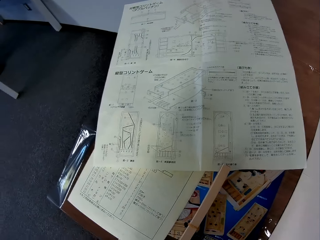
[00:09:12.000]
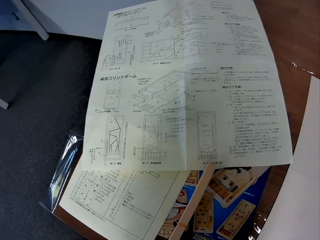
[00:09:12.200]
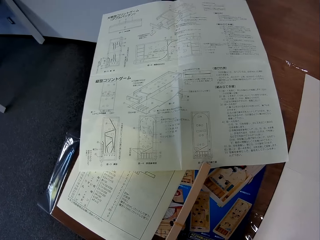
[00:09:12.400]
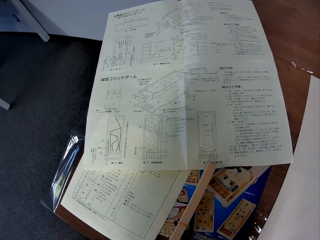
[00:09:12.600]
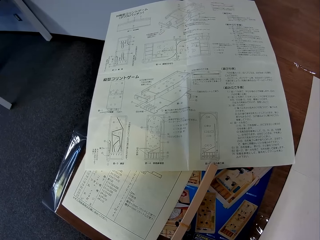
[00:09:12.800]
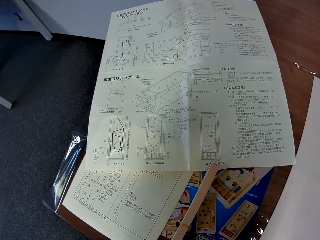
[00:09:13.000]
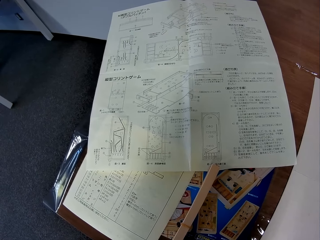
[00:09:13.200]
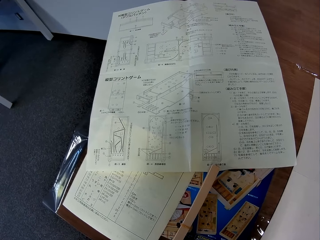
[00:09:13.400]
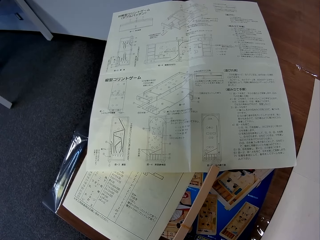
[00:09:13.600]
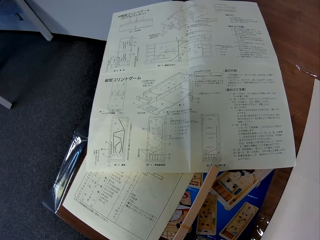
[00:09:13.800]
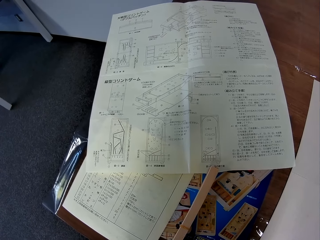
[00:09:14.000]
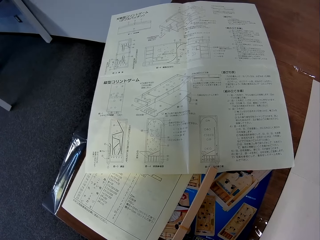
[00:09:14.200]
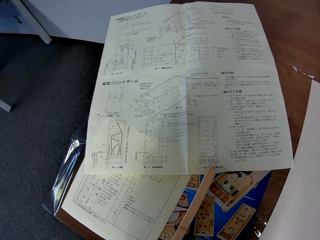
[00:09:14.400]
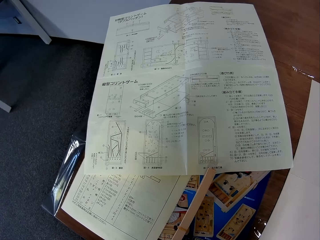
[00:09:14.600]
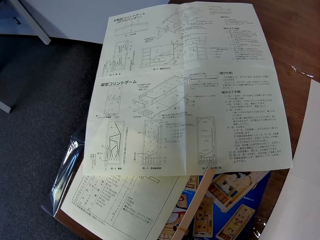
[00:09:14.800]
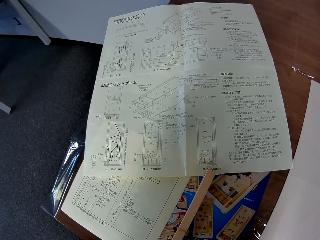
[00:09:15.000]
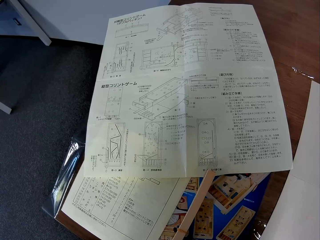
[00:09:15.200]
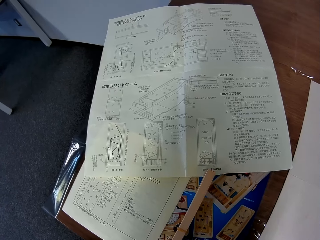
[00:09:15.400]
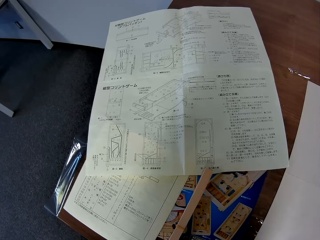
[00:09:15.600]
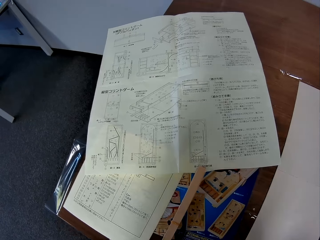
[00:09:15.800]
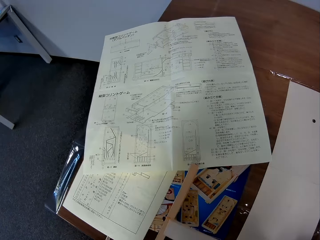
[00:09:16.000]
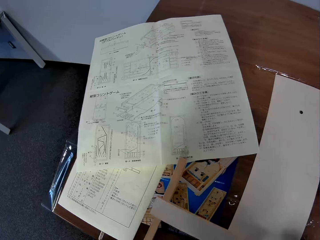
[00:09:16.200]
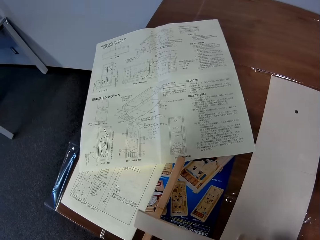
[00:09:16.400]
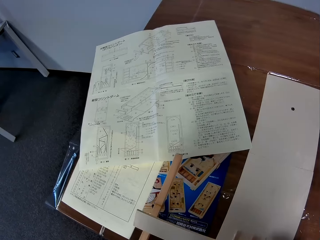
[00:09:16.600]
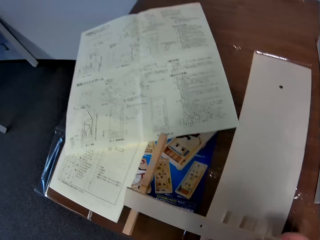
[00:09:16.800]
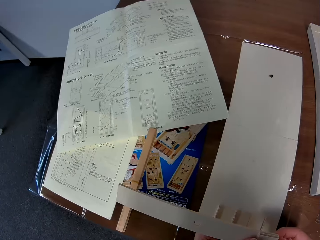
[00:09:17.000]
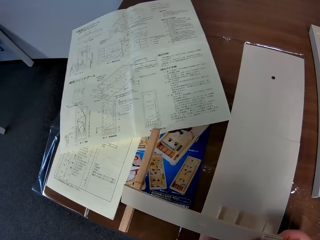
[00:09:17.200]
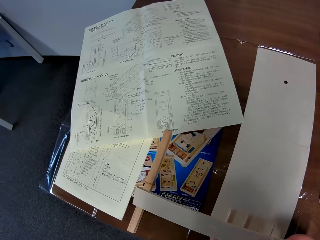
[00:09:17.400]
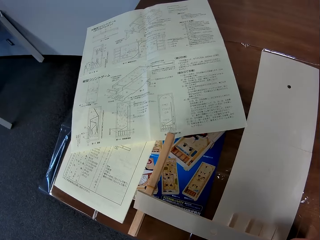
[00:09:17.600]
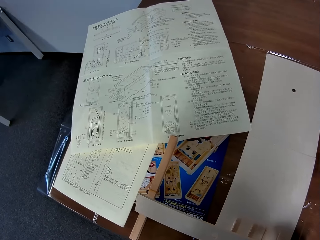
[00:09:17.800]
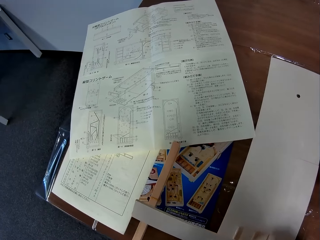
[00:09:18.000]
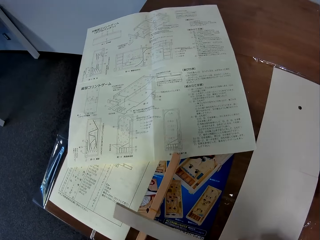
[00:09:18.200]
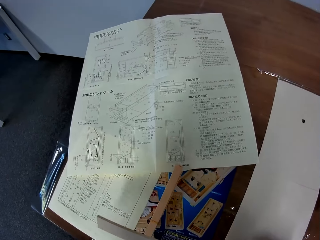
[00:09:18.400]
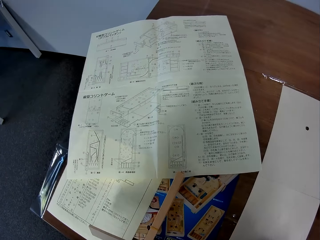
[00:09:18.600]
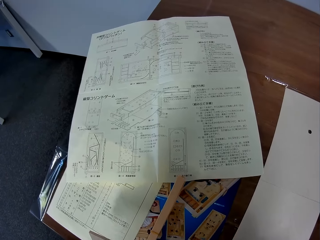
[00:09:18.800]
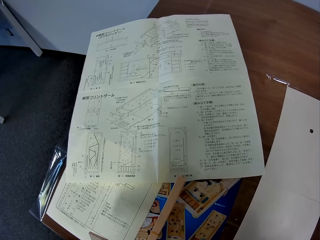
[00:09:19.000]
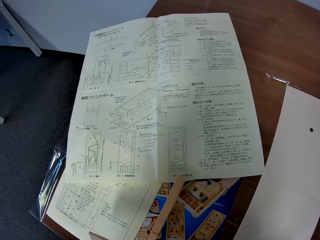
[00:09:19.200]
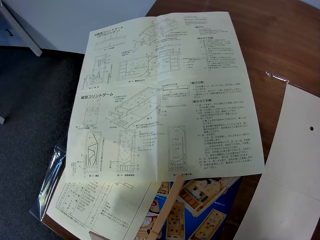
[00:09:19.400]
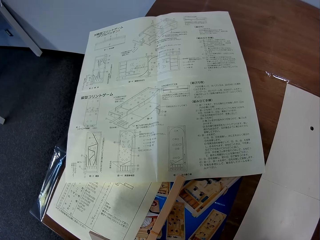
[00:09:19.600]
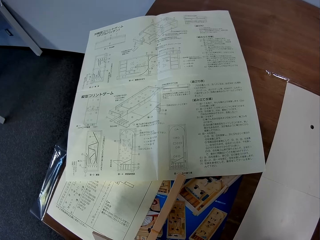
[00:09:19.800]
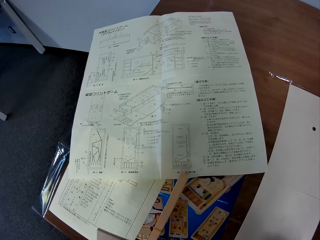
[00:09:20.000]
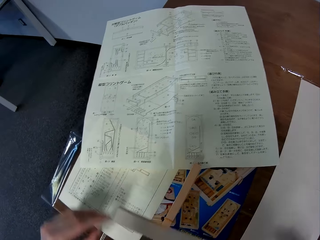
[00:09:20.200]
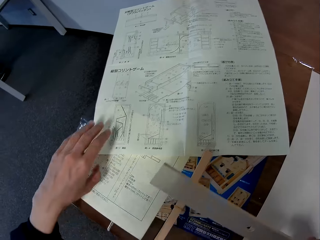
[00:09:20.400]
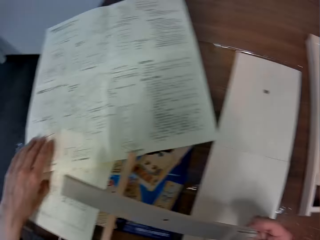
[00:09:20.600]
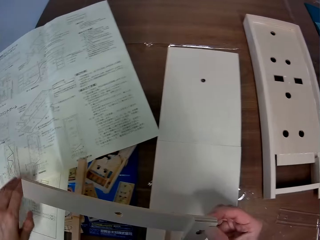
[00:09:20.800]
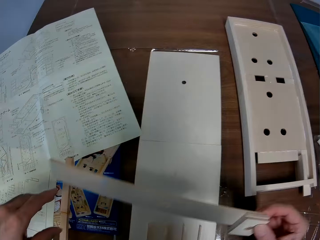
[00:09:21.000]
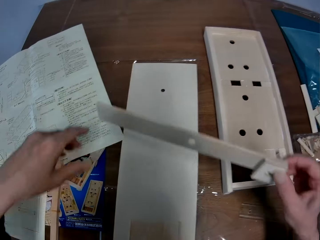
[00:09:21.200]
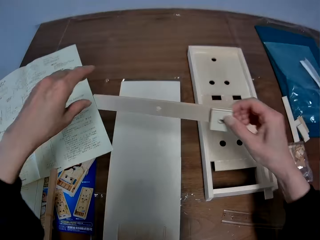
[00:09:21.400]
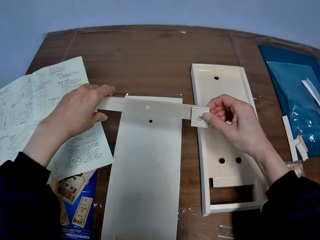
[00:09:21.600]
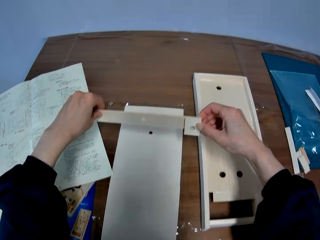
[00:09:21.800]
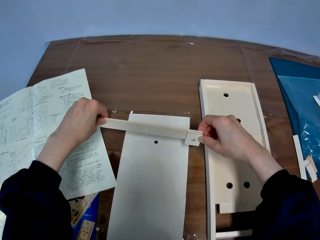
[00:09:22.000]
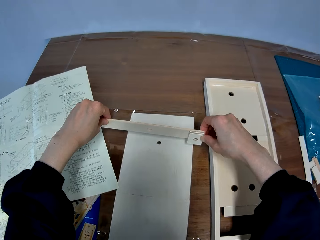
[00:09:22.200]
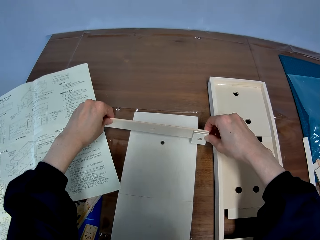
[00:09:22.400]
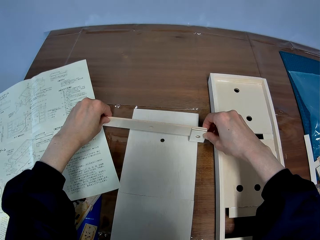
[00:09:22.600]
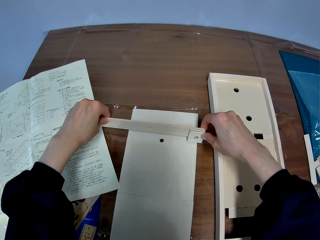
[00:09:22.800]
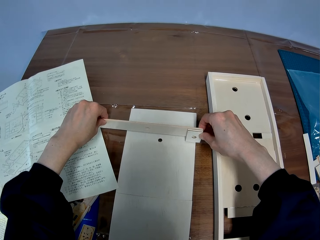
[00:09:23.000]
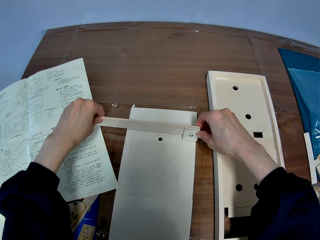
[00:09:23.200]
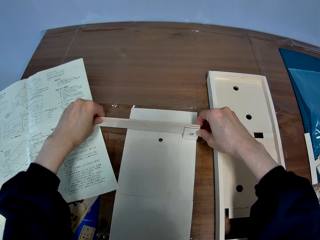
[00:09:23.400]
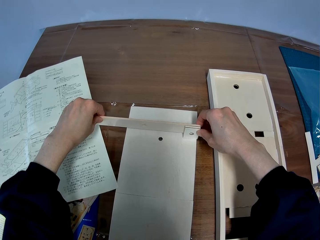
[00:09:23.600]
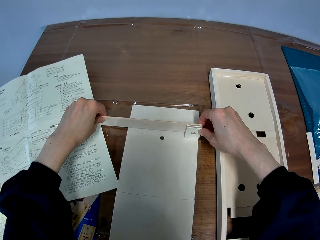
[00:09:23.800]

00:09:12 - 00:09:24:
The camera wearer stretches his left hand towards the instruction paper on a table. He puts both pieces of wood on a flat wood sheet on the table.

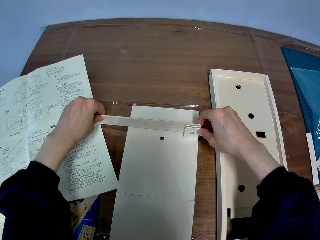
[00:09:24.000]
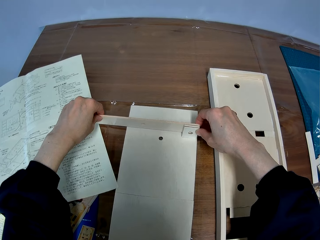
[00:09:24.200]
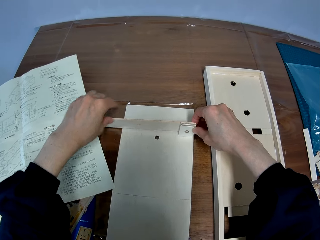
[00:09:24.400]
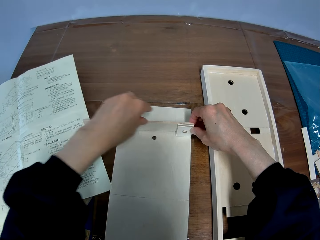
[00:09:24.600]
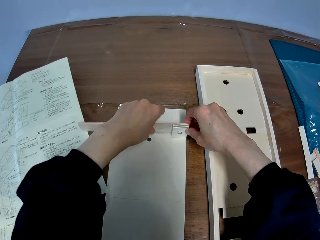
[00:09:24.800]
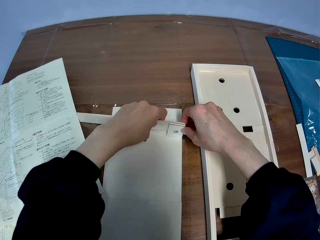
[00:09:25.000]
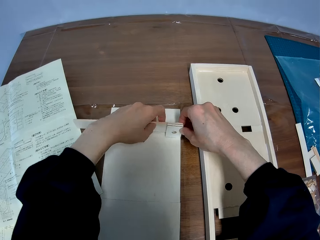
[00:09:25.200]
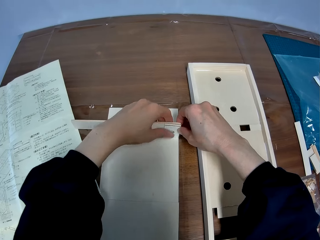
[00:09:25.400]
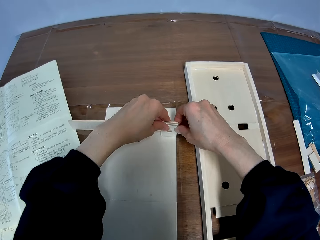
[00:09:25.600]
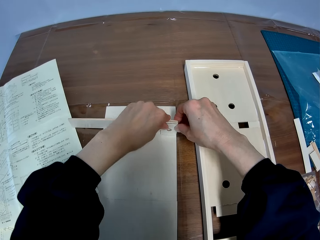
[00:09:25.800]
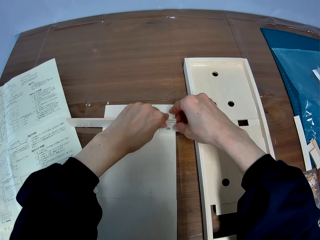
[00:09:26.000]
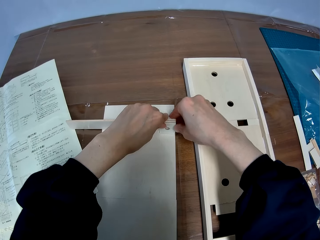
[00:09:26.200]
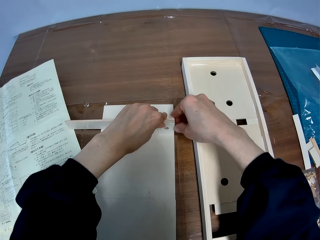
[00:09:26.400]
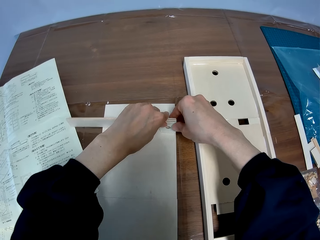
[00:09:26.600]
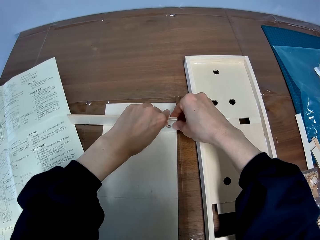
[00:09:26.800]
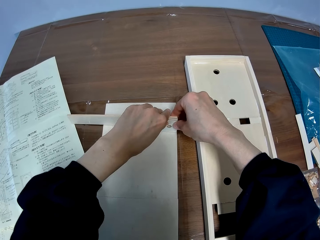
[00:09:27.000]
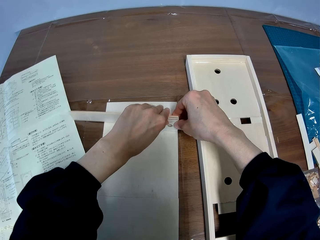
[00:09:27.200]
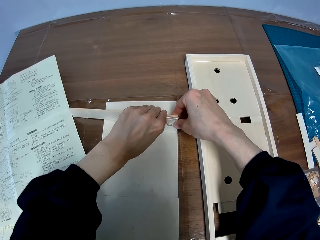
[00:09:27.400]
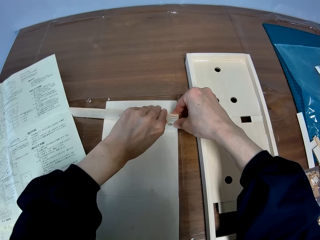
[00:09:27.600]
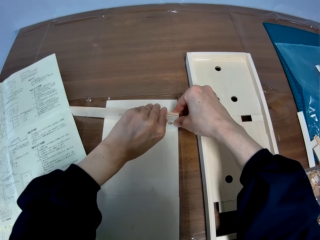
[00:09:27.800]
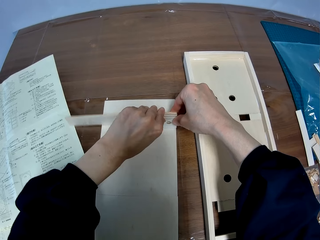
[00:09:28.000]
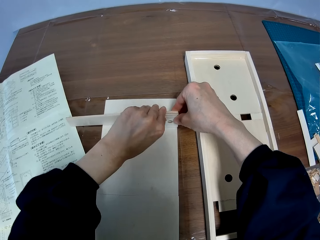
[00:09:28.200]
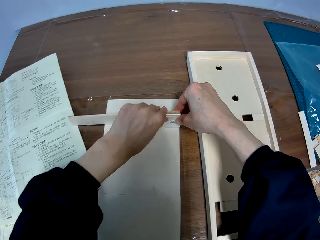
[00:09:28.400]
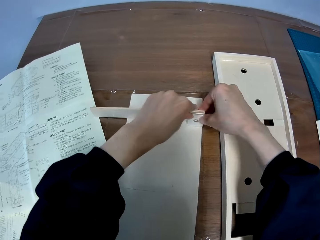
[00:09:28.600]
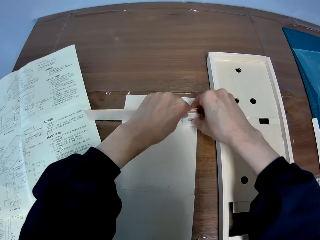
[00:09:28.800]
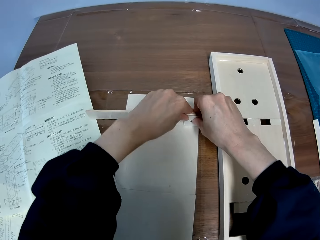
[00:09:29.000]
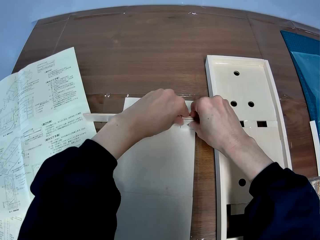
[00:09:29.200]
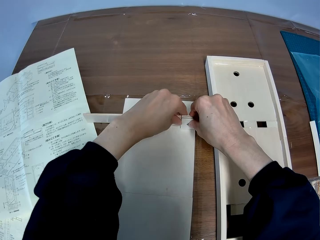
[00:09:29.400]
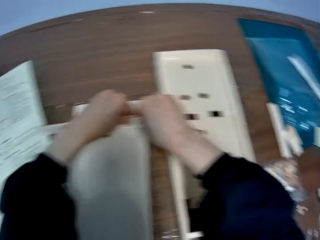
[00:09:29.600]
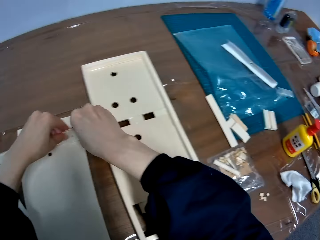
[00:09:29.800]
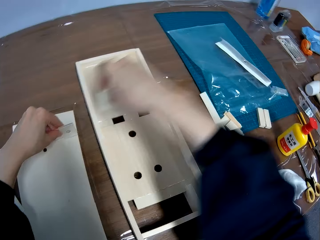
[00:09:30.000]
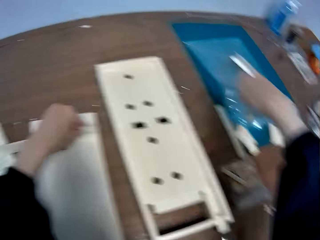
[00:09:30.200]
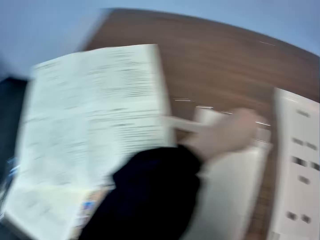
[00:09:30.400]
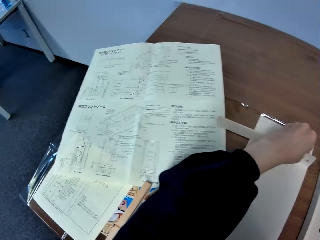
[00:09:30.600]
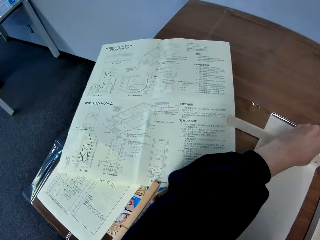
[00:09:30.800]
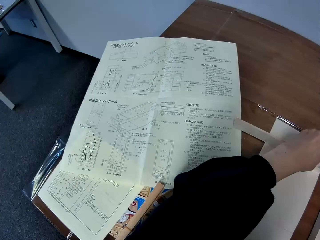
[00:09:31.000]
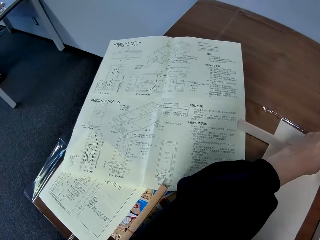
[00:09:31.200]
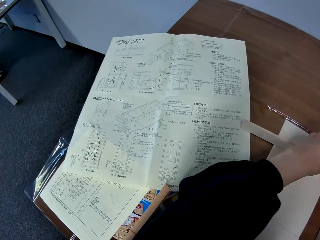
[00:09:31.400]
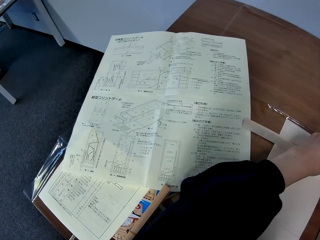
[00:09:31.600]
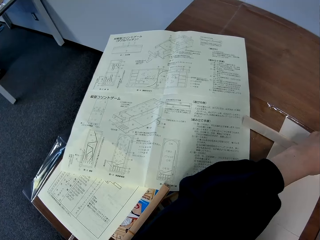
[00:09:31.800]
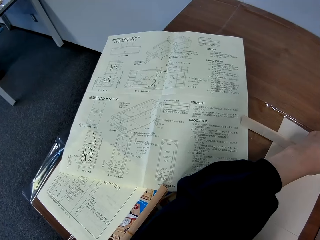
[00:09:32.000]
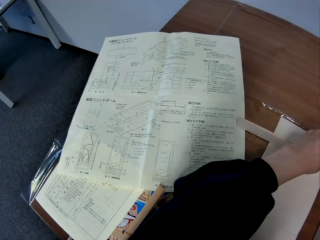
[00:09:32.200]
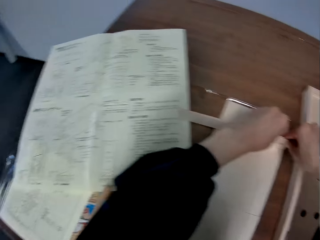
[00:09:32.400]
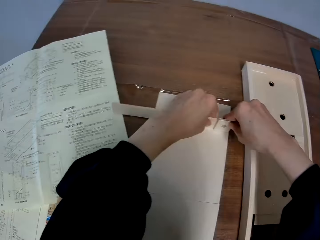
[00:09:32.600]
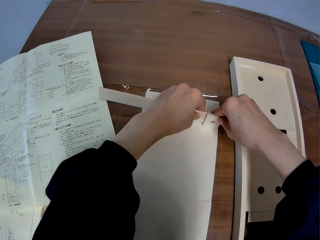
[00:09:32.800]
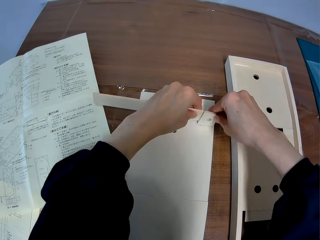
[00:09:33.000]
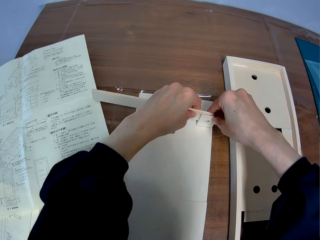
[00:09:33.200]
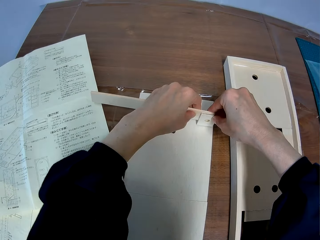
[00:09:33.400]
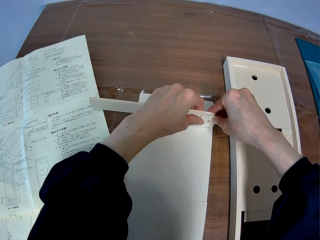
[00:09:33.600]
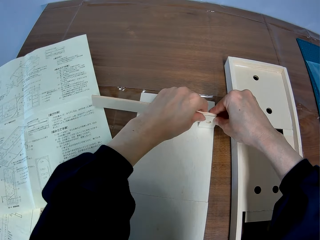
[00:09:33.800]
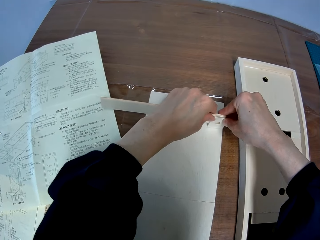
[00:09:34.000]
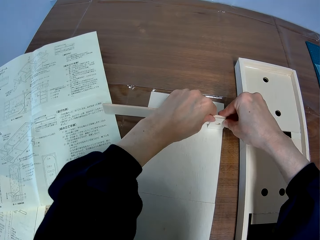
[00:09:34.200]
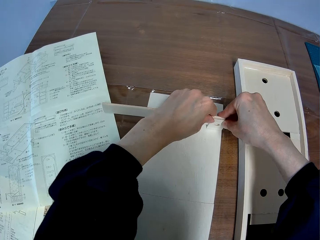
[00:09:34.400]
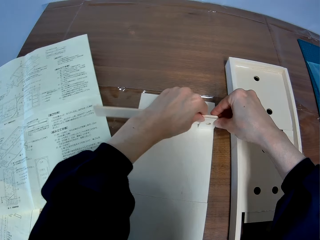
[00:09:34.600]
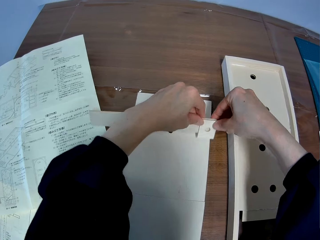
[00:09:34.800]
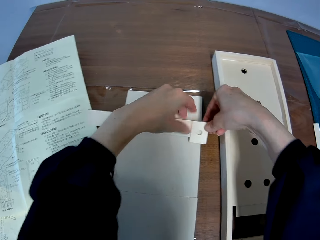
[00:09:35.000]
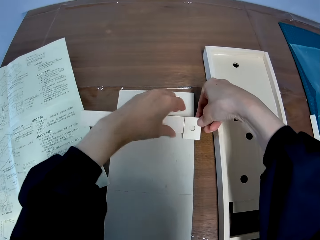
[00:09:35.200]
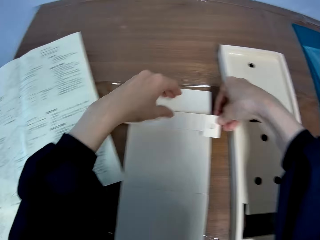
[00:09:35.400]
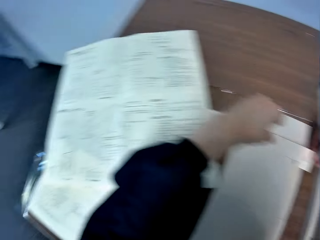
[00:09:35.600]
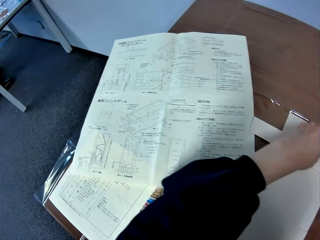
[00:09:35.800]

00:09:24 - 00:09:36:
The camera wearer sets both pieces of wood on the flat wood sheet or wooden pinball machine with both hands. He takes his right hand off the pieces of wood. He reads from a paper on the table. He sets both pieces of wood on the flat wood sheet with both hands. He adjusts the wooden pieces on the wooden pinball machine.
